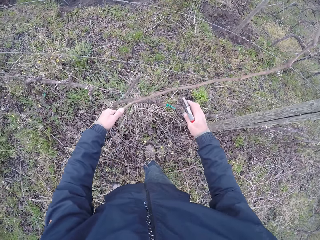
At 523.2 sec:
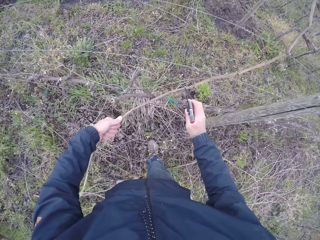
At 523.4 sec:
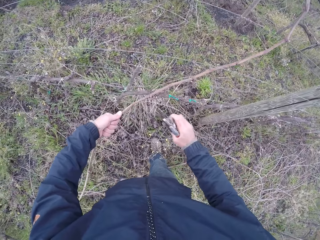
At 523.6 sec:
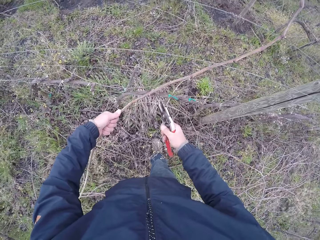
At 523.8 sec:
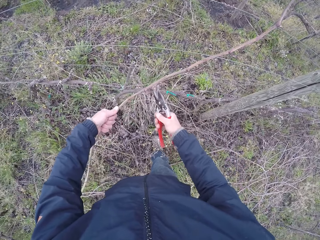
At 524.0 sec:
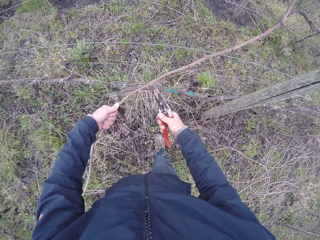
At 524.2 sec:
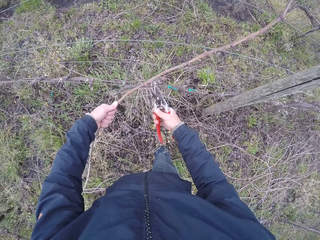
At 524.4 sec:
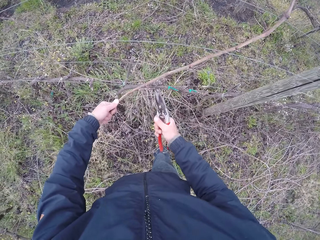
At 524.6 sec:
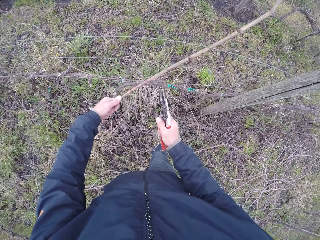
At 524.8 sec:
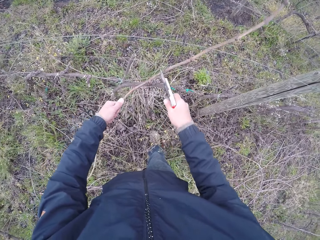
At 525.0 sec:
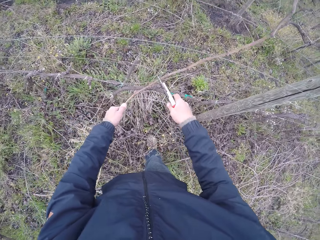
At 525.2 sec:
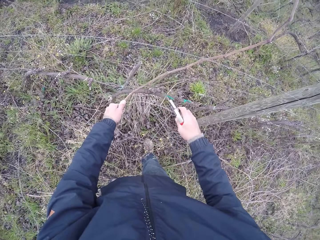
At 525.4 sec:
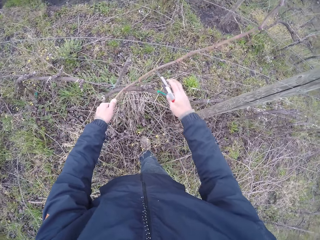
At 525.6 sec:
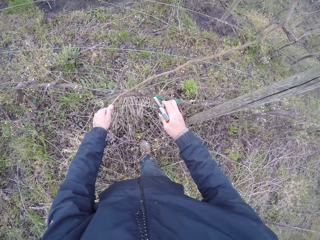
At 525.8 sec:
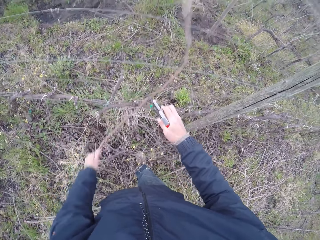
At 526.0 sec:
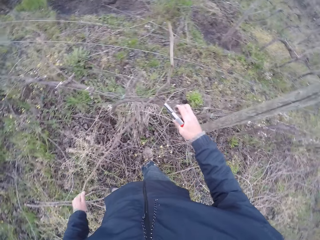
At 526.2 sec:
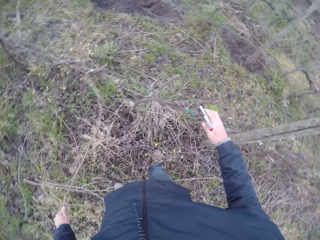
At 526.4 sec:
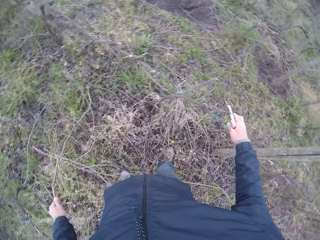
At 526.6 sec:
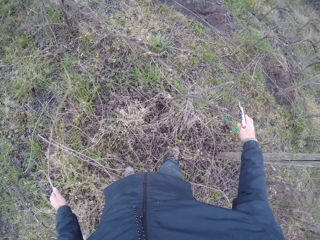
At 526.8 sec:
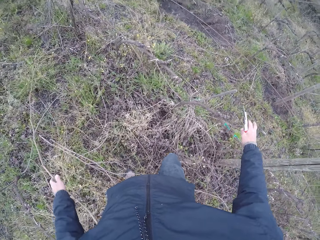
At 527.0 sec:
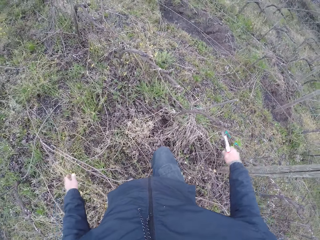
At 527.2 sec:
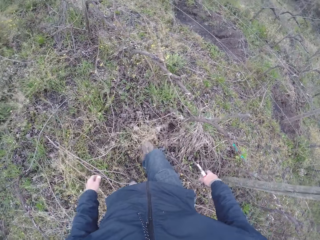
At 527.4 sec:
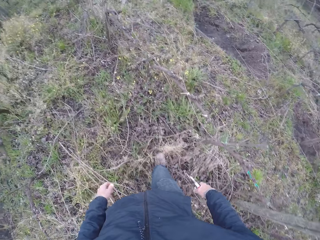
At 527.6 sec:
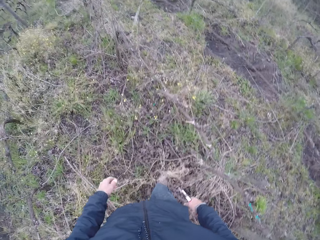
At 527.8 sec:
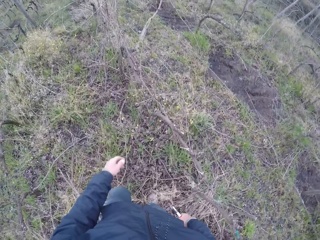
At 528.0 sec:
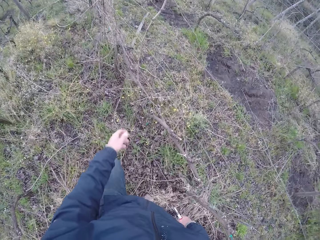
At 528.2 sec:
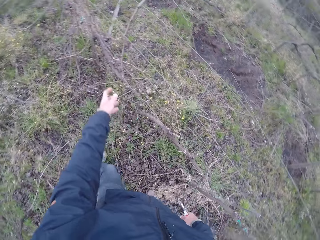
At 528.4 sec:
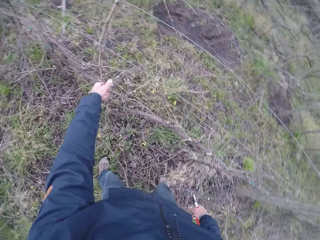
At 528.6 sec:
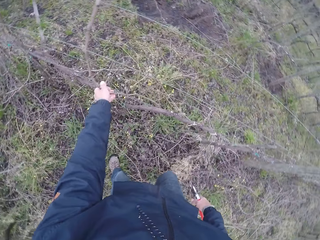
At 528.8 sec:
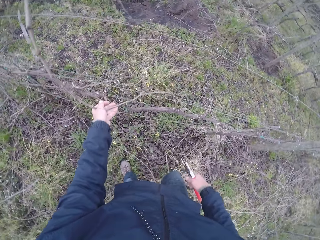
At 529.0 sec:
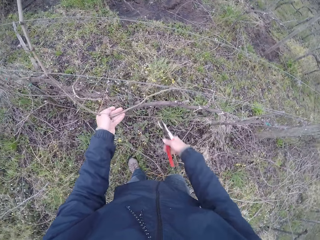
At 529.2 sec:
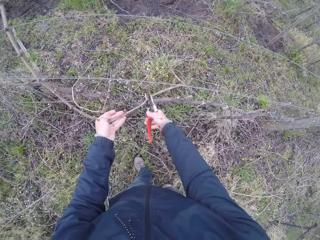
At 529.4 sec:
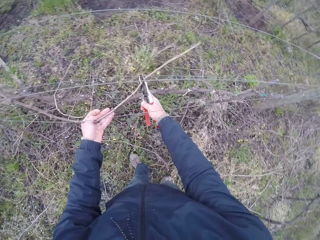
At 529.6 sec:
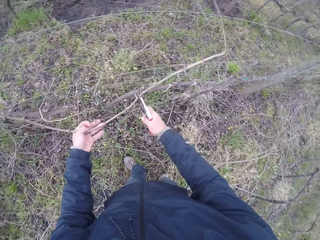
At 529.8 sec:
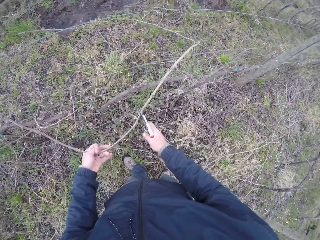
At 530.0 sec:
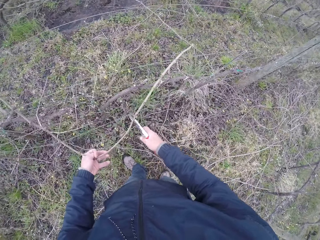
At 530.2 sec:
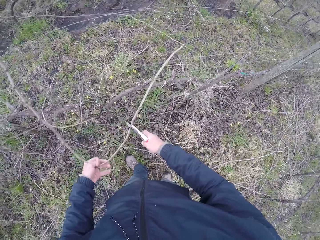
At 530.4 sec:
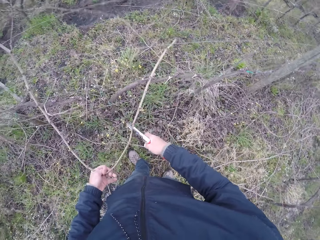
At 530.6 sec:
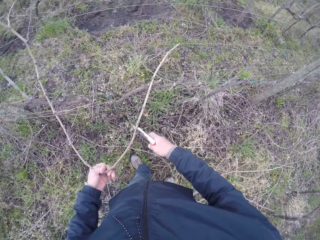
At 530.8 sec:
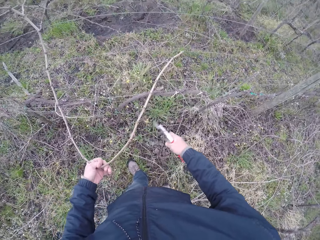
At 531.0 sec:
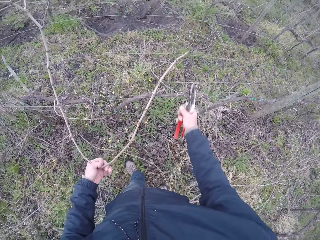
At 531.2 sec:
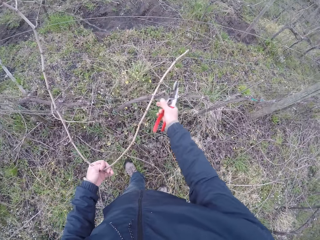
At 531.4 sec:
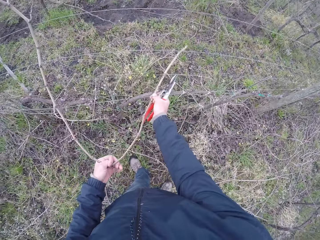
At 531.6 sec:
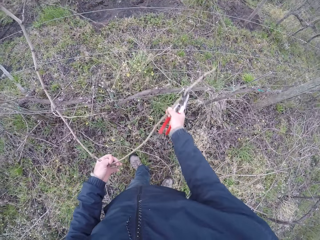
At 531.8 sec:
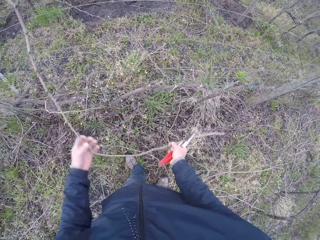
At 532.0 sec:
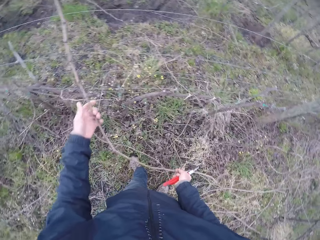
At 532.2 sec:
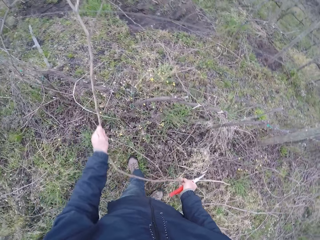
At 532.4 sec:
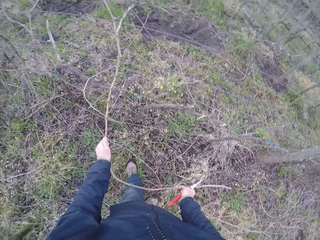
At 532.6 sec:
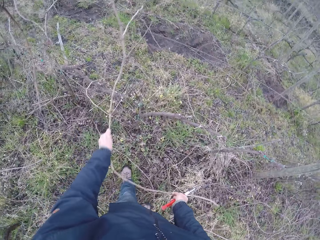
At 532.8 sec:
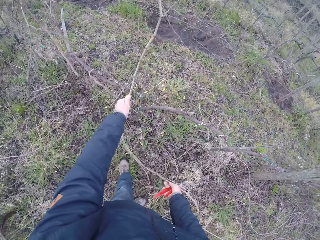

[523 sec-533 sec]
The camera wearer cuts a twig with the pair of pliers in his right hand. He drops the twig in his left hand on the ground. He walks around and pulls a stick.

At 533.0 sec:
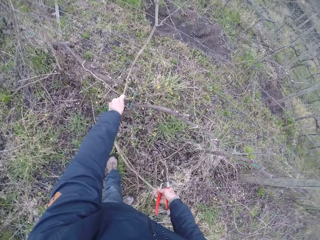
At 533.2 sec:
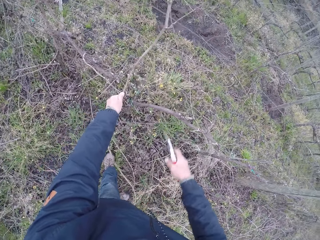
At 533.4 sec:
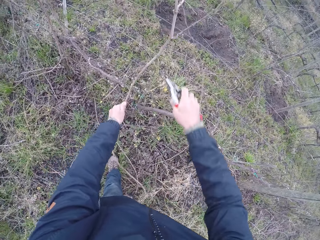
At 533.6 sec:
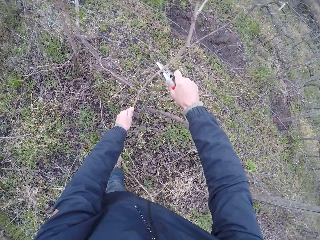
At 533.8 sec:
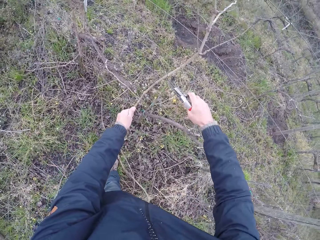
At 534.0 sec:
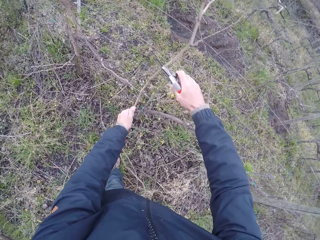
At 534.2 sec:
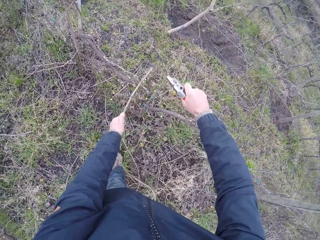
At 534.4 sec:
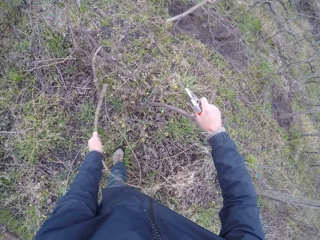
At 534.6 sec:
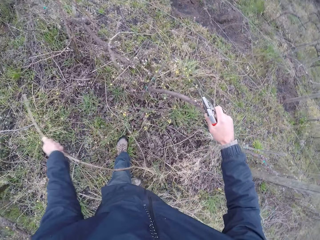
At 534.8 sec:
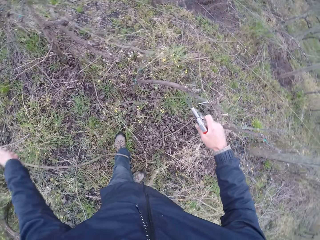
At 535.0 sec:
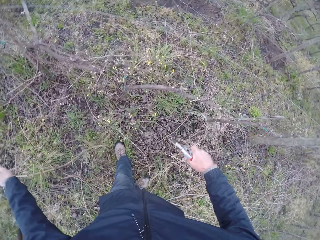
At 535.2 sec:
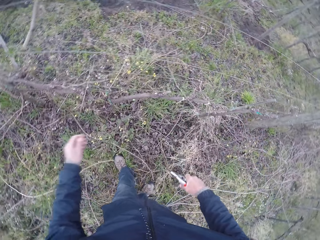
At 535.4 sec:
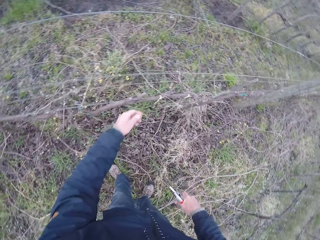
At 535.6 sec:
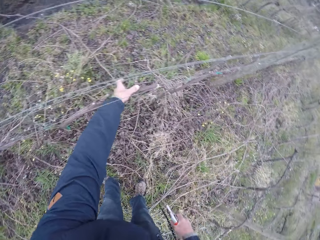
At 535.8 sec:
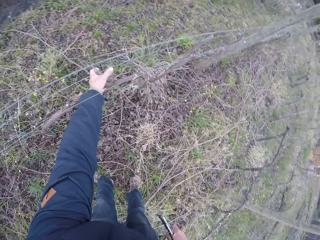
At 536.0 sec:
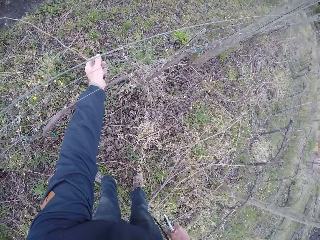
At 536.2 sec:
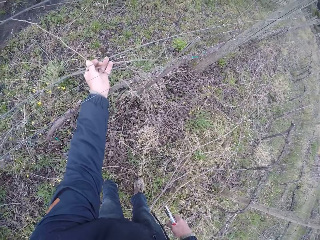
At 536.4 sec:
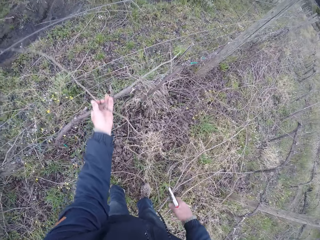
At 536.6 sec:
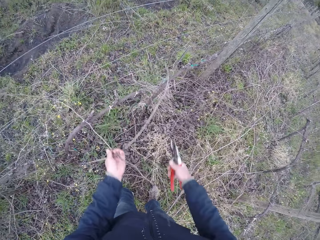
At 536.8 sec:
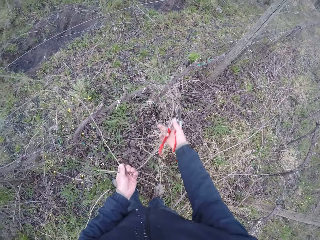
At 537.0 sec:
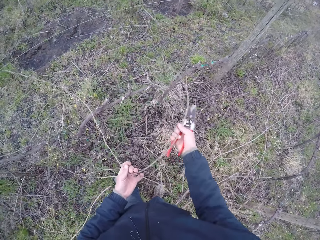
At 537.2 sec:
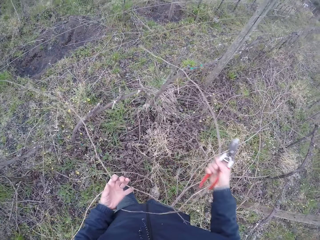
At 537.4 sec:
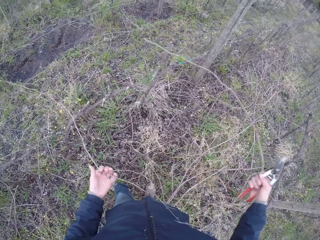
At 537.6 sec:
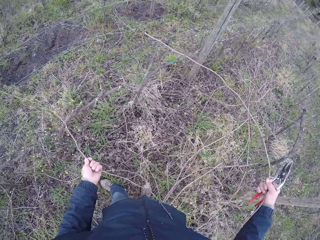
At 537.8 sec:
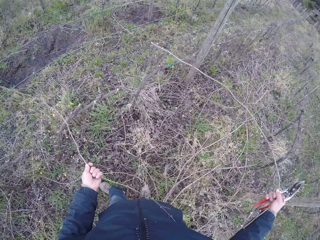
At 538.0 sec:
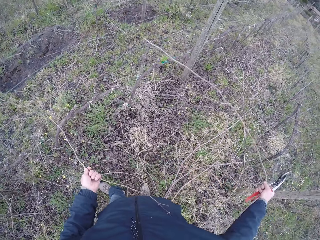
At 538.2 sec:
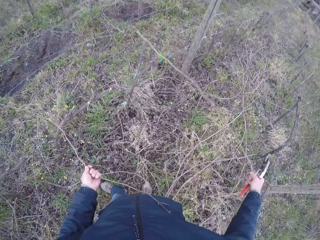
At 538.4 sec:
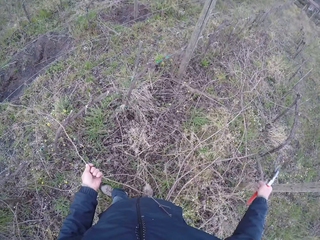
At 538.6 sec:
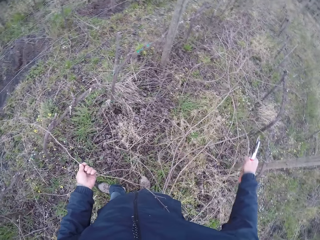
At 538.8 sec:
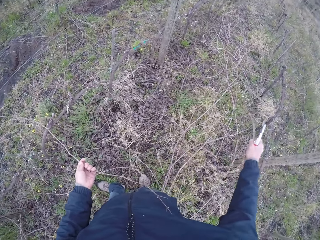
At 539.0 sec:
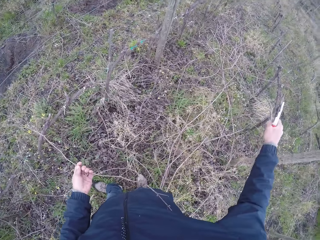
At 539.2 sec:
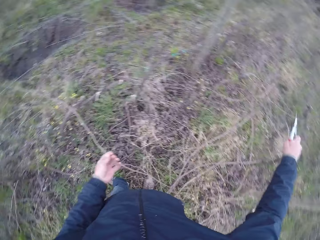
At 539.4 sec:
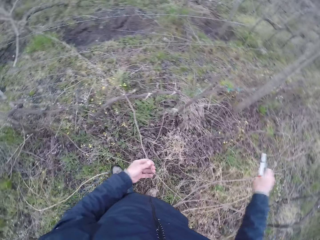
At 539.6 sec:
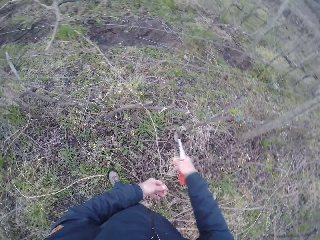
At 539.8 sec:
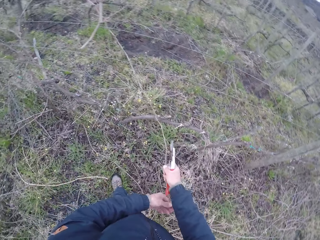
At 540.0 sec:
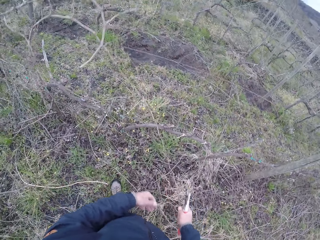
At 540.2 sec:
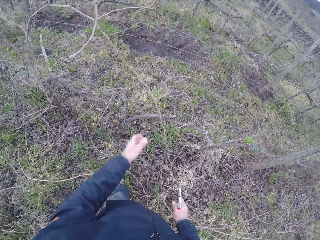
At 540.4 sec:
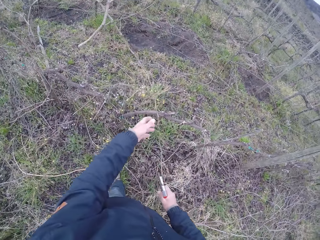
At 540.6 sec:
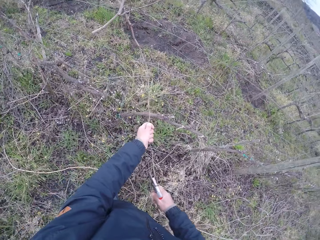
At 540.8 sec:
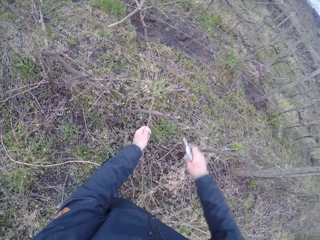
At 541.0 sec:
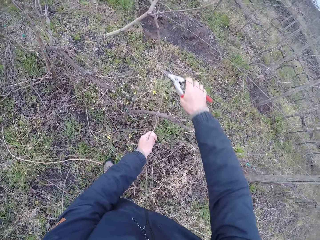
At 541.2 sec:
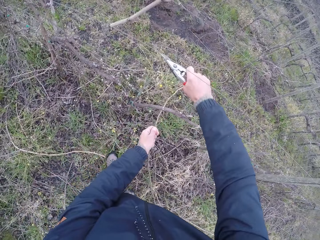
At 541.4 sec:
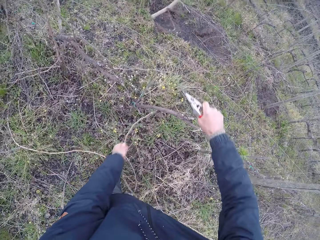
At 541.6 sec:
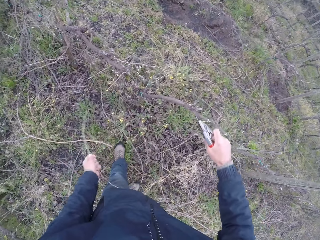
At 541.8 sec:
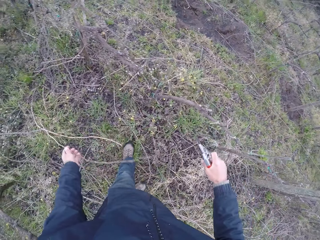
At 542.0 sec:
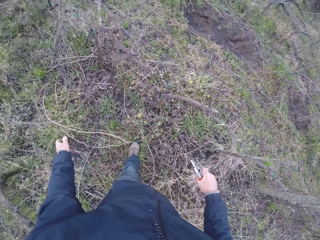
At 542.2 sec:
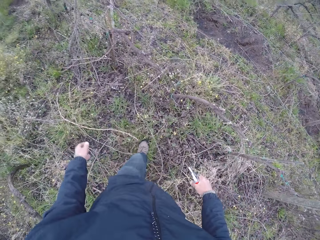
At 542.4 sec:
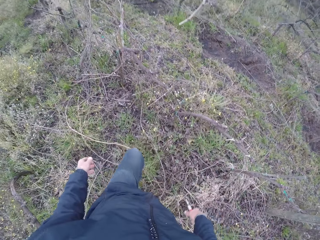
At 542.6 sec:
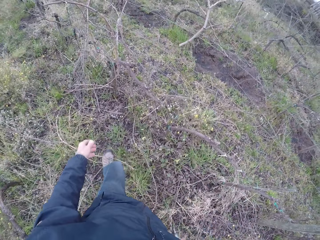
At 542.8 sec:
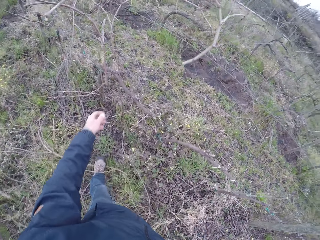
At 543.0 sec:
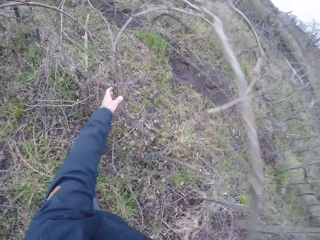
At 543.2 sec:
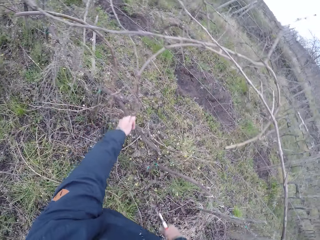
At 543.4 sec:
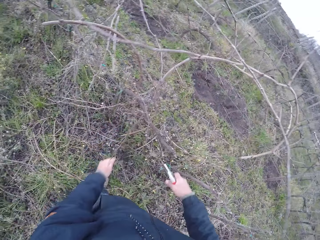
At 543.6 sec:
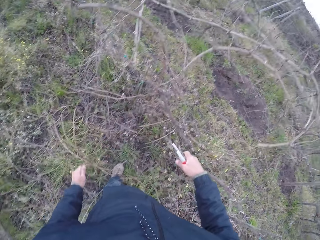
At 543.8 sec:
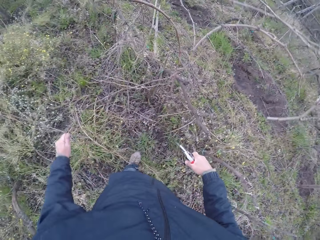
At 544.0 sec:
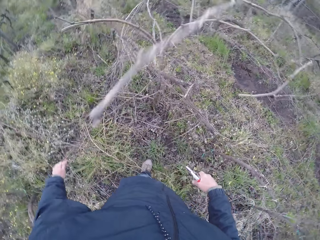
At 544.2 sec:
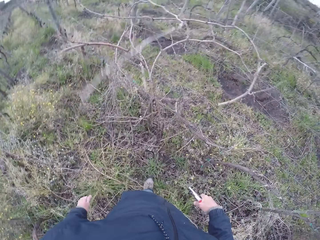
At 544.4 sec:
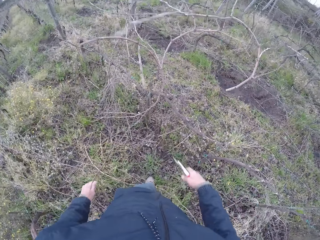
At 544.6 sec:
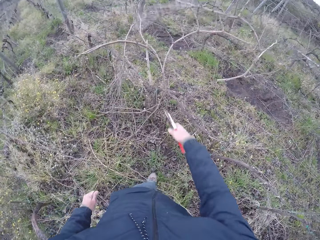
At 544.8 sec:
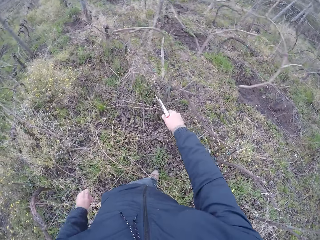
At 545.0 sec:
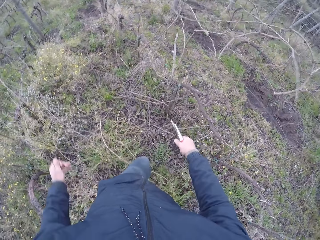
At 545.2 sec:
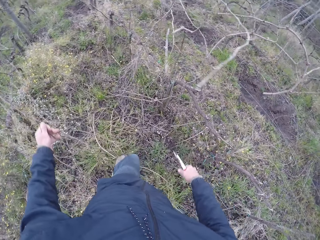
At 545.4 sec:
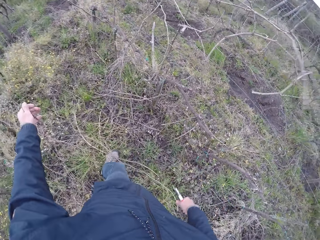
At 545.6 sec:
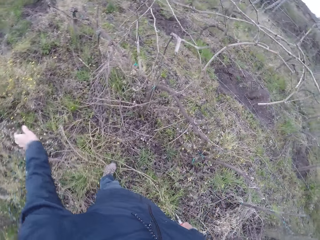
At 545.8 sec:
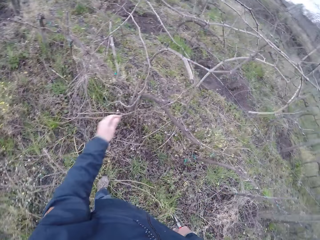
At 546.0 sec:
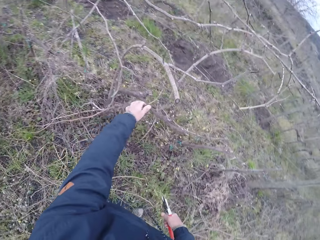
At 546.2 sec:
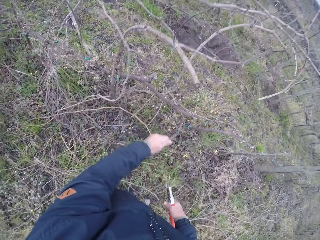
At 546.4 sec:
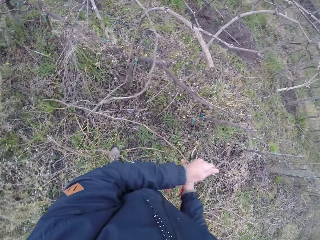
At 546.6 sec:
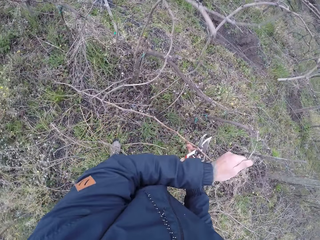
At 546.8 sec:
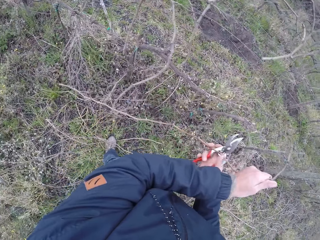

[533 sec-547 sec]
The camera wearer cuts a twig with the pair of pliers in his right hand. He drops the twig in his left hand on the ground. He removes a twig from the barbed fence with his left hand. He cuts a twig with the pair of pliers in his right hand and drops the twig in his left hand on the ground. He pulls a stick. He cuts a twig with the pair of pliers in his right hand and drops the twig in his left hand on the ground.
